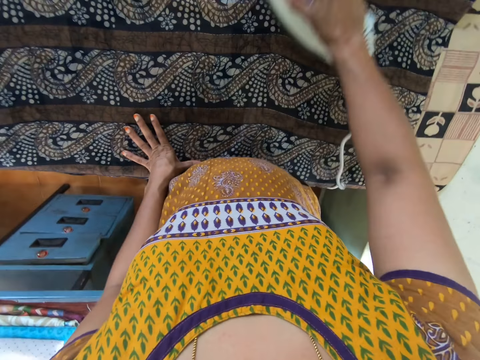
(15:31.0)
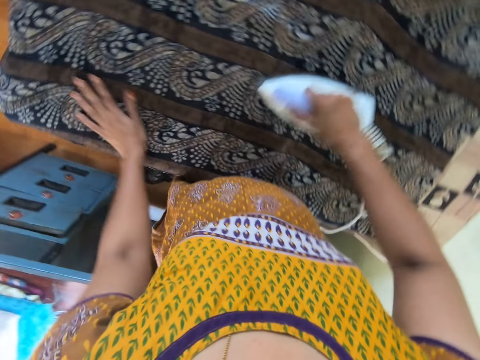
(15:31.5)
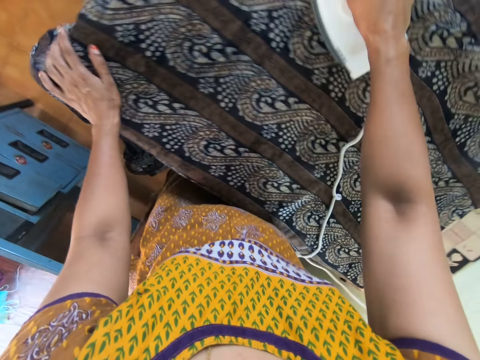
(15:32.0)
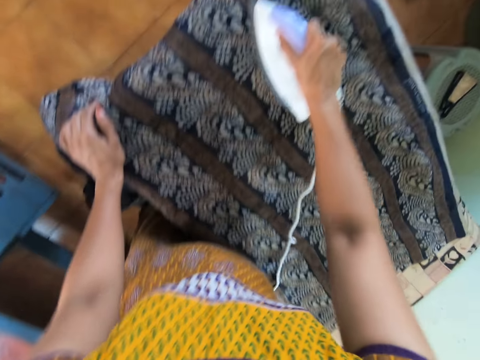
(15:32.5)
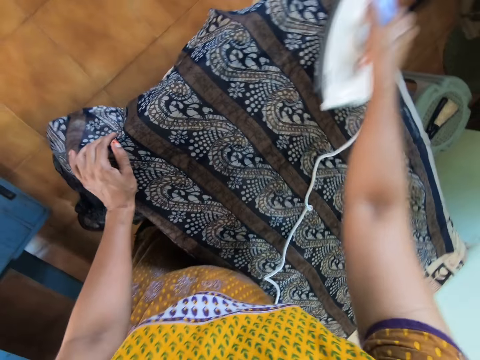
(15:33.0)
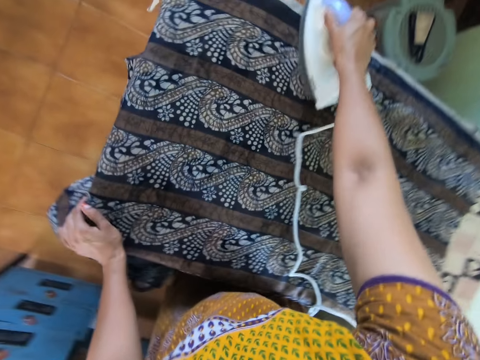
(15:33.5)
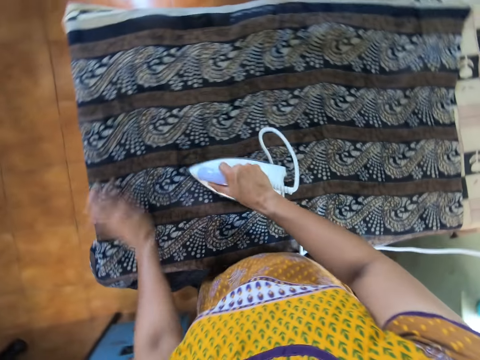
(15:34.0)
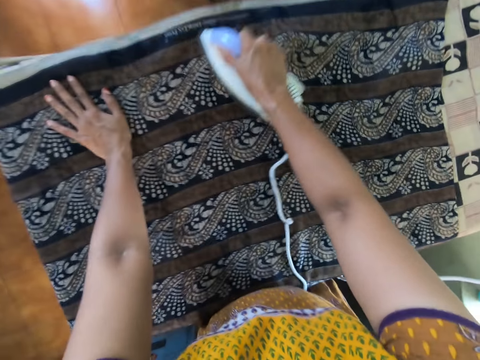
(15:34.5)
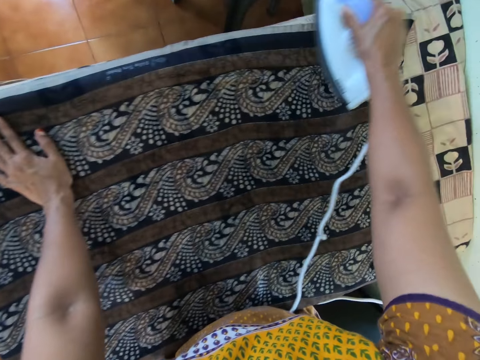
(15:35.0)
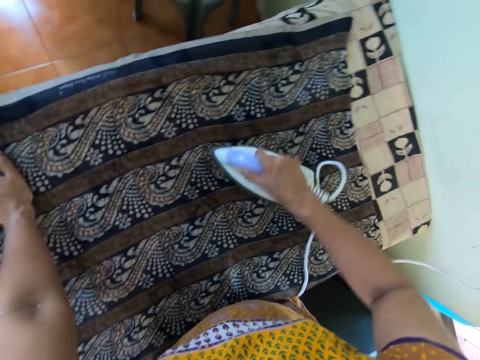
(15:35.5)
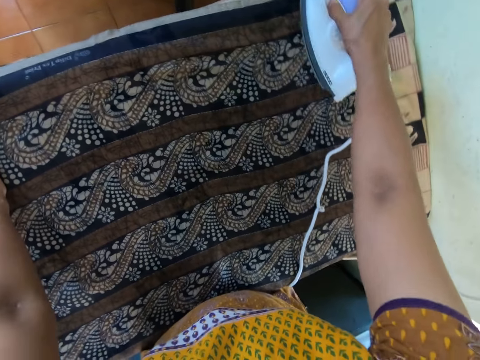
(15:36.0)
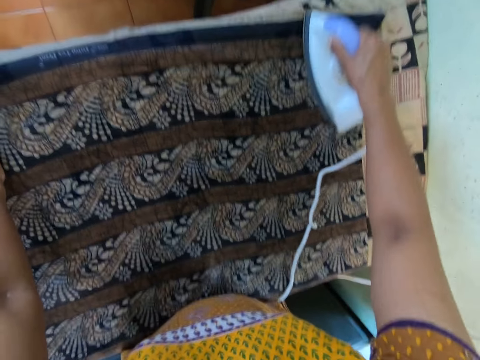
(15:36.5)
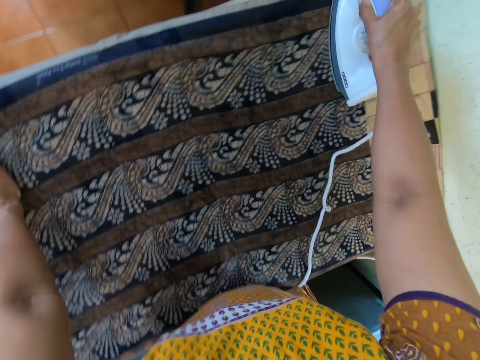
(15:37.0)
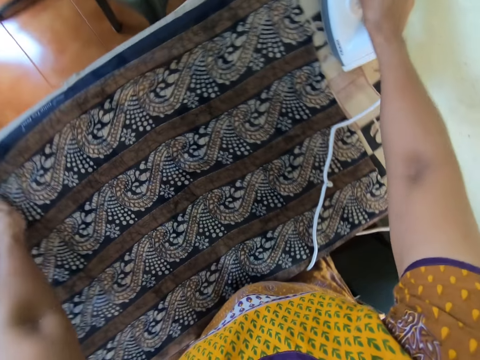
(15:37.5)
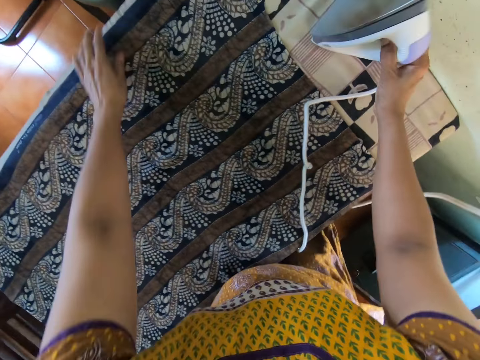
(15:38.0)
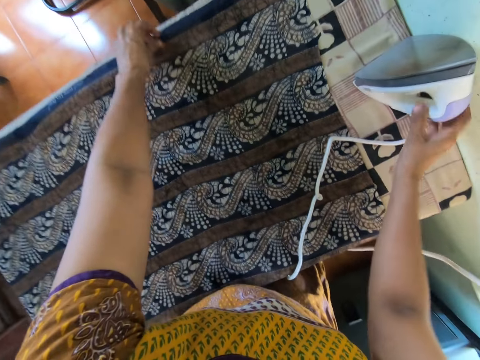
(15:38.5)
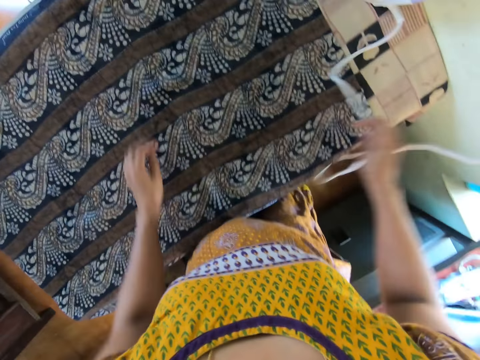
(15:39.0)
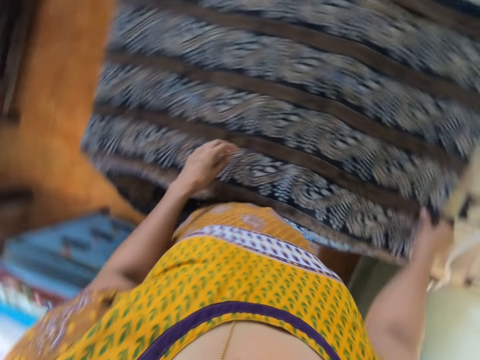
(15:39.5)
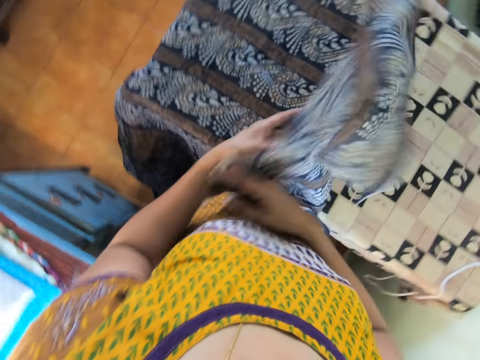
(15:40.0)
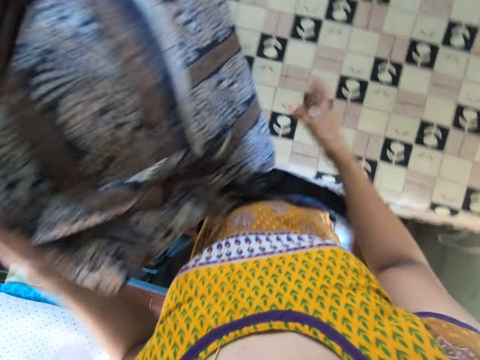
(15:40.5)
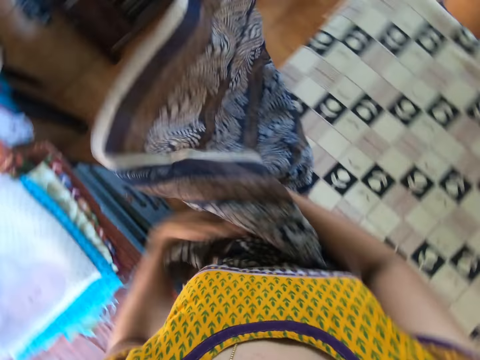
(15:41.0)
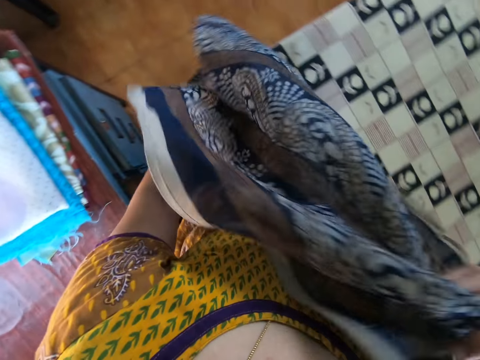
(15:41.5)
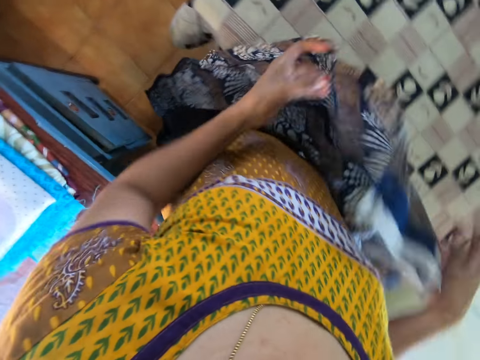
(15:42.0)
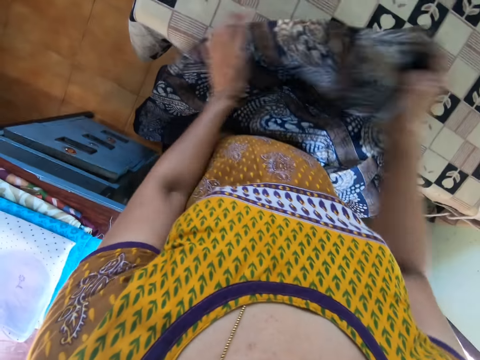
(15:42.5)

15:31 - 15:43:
The camera wearer places the iron on the ironing table with her right hand. She moves the iron cable on the table with her right hand. She removes the cloth on the table with both hands. She adjusts the cloth.

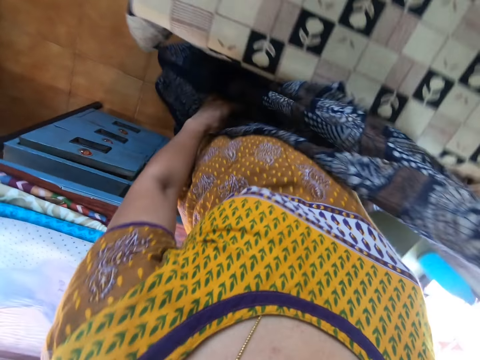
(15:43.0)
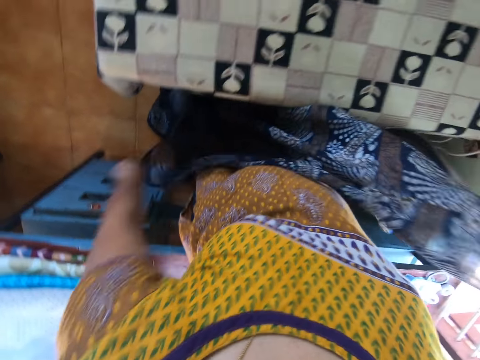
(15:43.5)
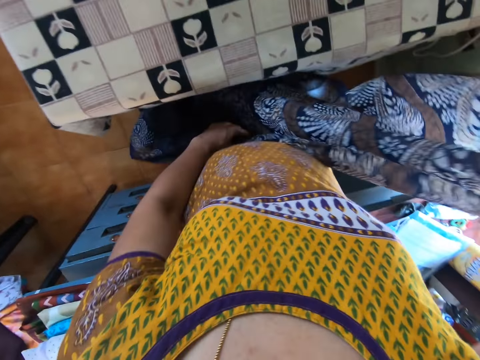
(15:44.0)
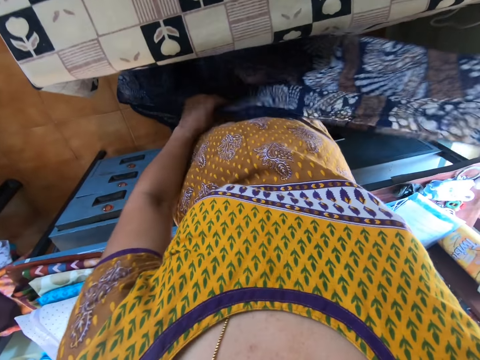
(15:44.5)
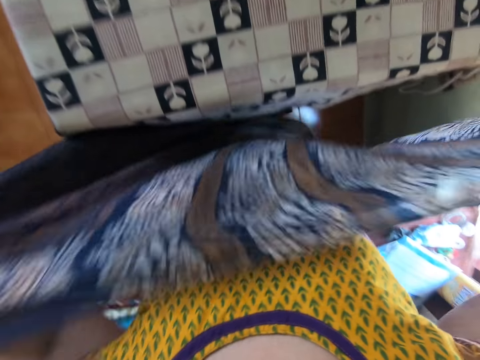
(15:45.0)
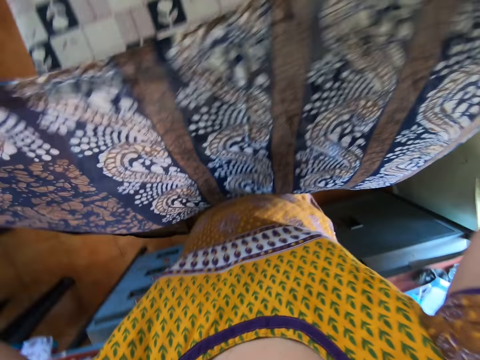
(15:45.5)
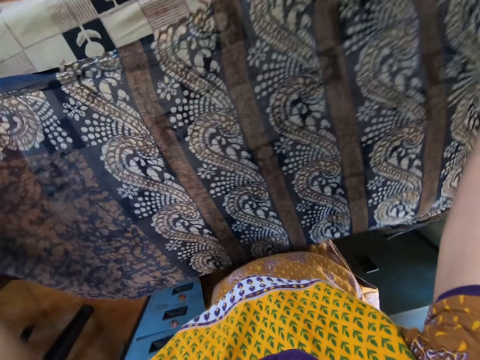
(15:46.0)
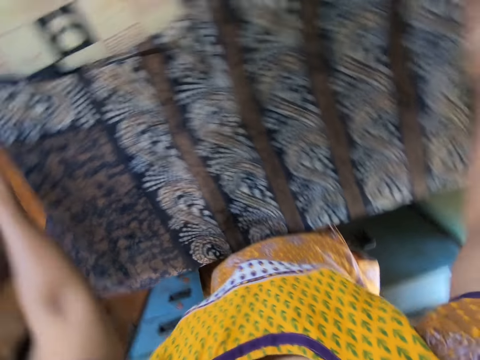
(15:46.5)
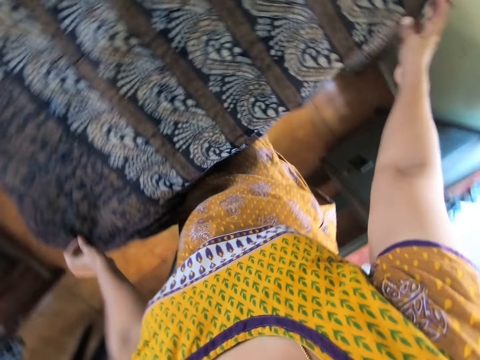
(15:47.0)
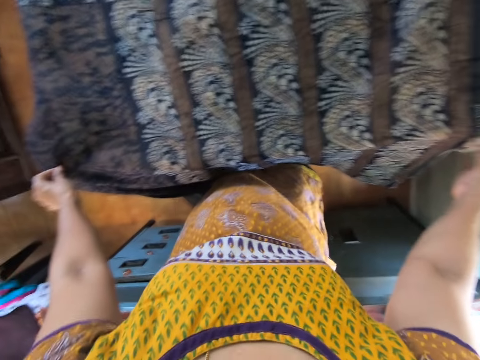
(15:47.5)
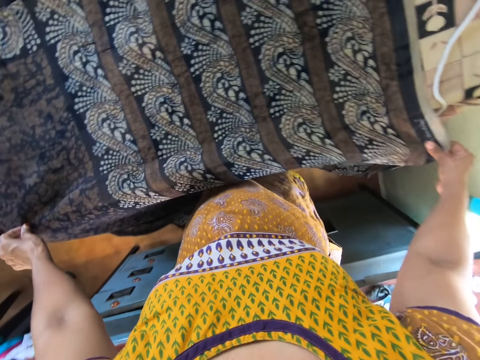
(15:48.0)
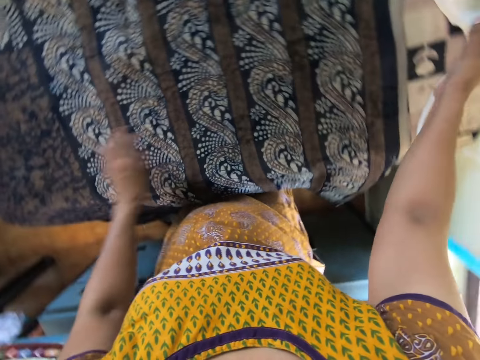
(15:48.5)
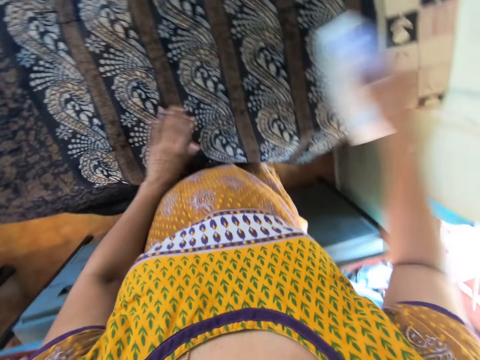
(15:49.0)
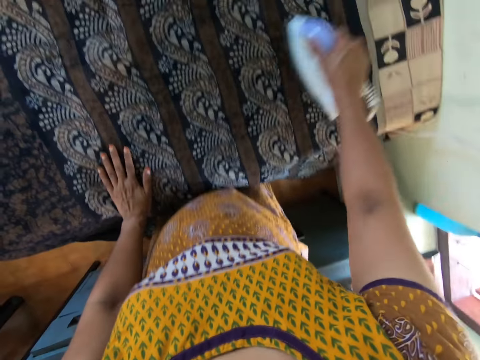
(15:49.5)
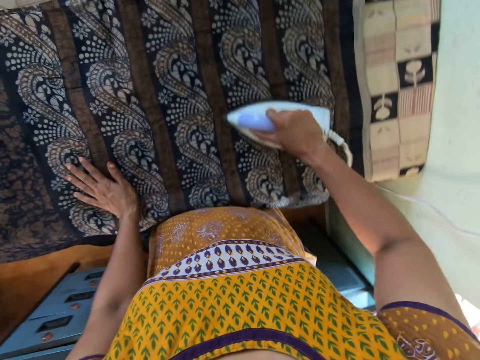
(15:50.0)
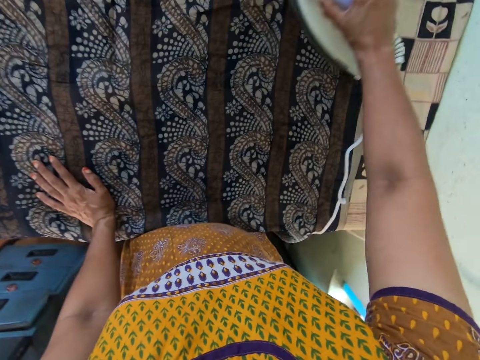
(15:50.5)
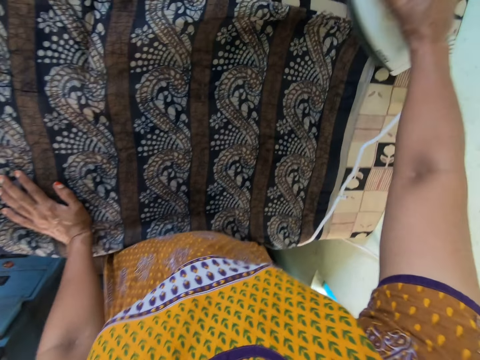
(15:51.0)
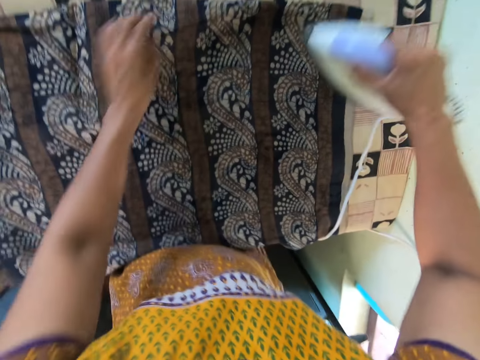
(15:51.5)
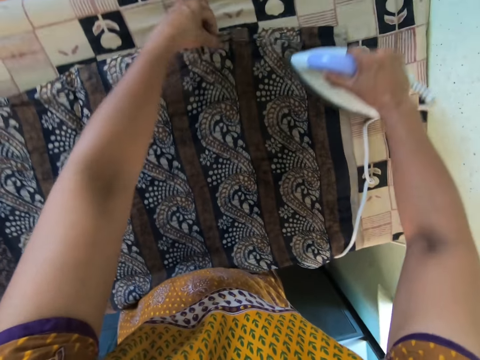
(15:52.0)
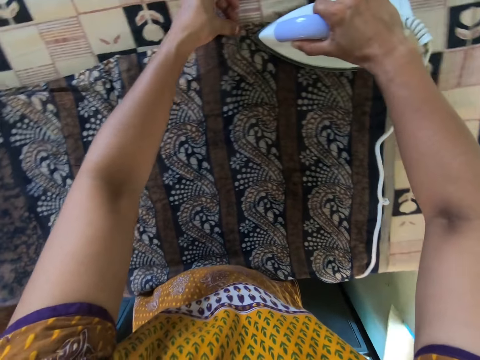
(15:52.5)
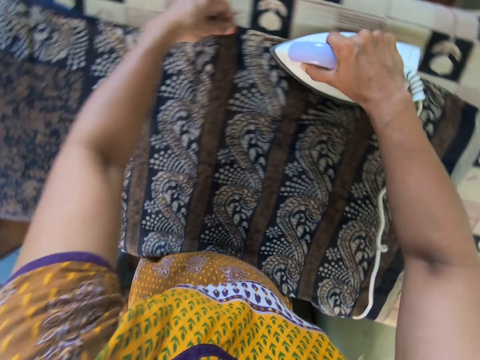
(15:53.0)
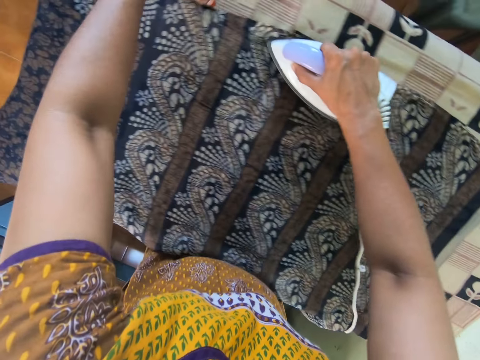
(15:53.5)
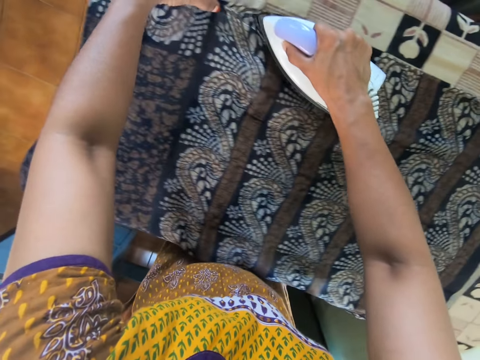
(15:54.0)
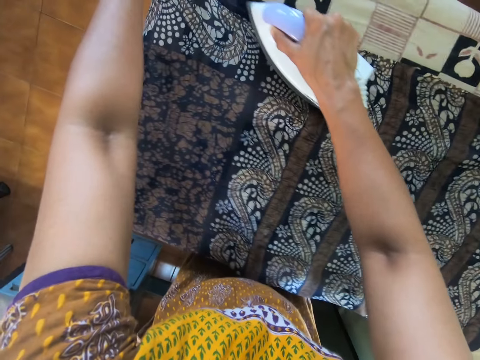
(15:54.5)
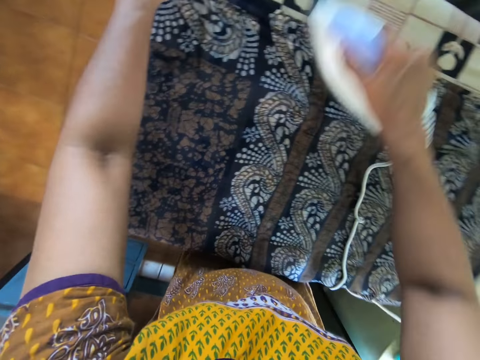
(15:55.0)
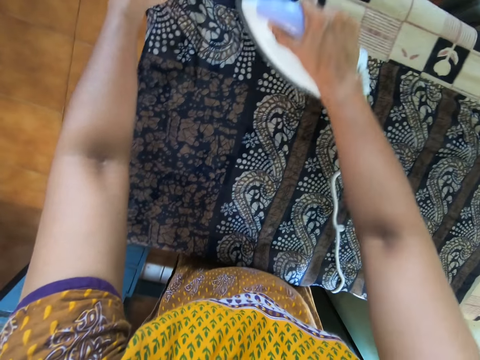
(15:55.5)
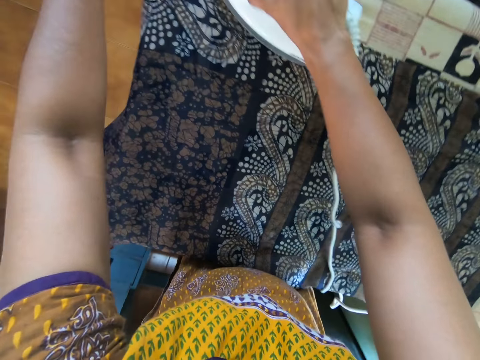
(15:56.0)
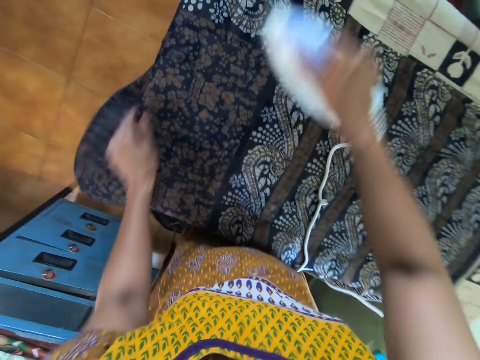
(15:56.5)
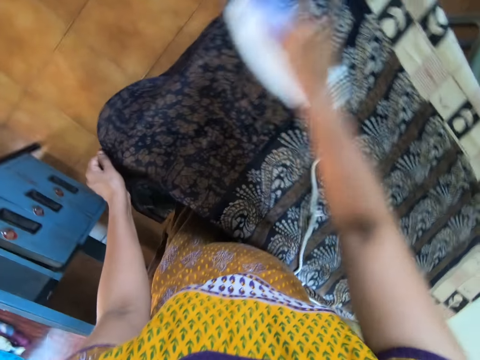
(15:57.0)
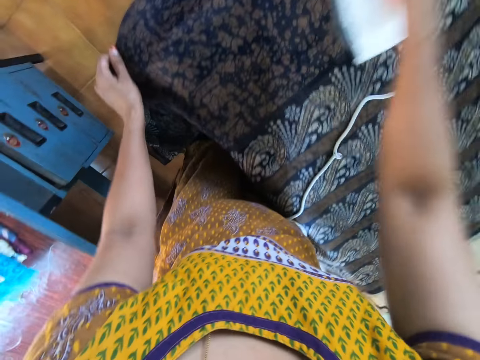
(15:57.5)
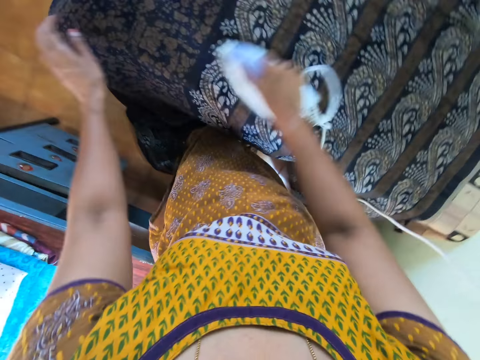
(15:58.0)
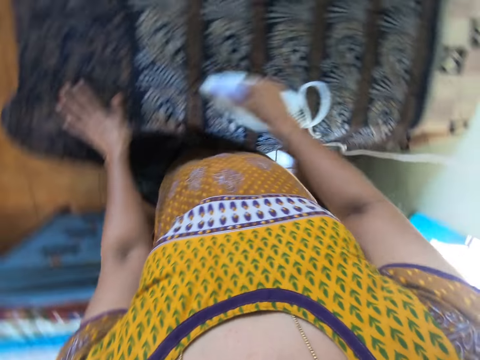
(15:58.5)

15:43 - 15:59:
The camera wearer holds the cloth in both hands. She places the cloth on the table with both hands. She adjusts the cloth on the table with both hands. She picks up the iron on the table with her right hand. She irons the cloth on the table with the iron in her right hand. She touches the cloth on the table with her left hand.
